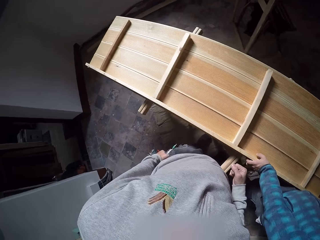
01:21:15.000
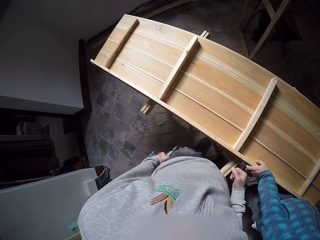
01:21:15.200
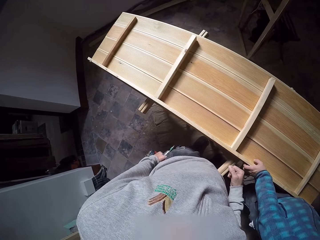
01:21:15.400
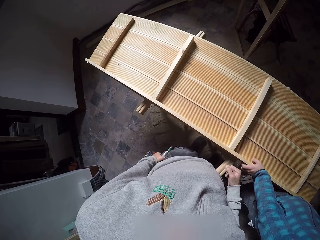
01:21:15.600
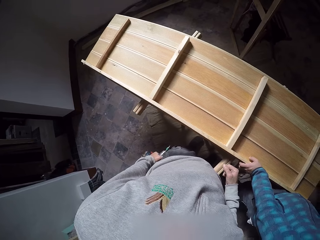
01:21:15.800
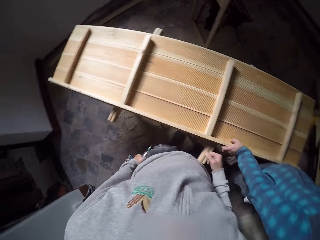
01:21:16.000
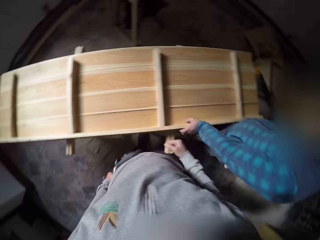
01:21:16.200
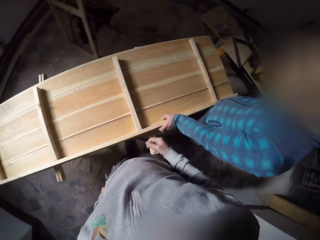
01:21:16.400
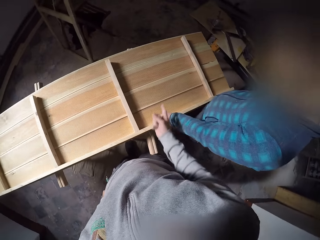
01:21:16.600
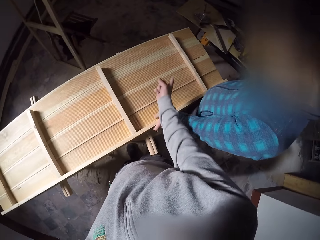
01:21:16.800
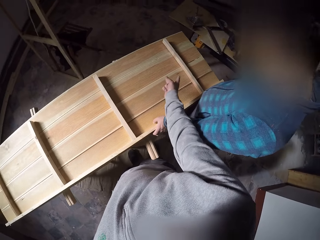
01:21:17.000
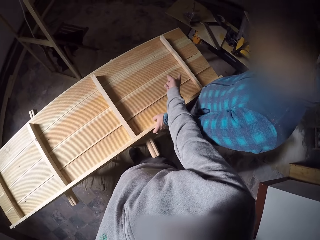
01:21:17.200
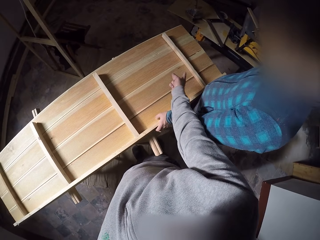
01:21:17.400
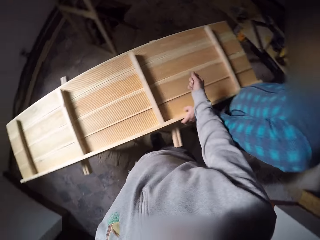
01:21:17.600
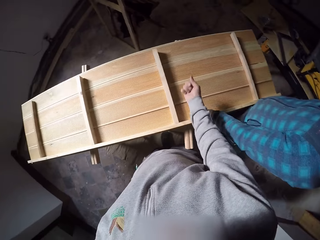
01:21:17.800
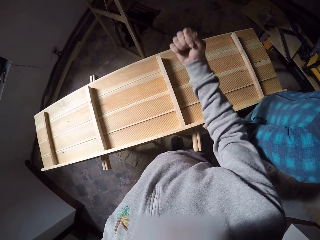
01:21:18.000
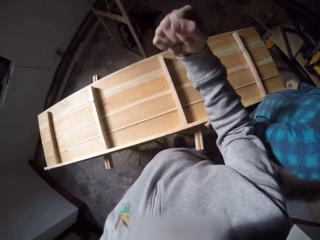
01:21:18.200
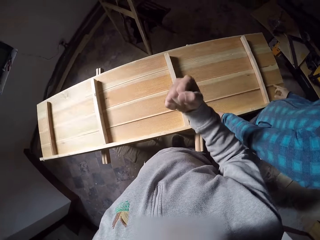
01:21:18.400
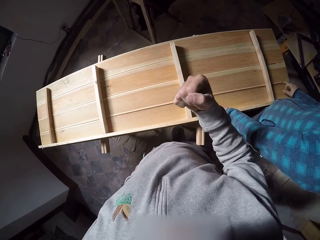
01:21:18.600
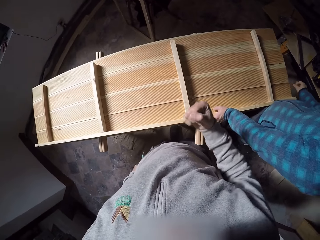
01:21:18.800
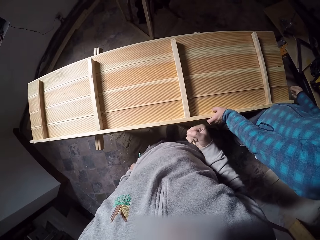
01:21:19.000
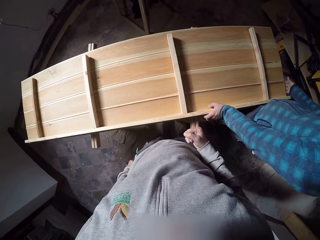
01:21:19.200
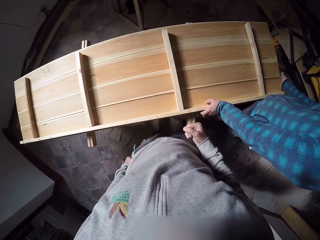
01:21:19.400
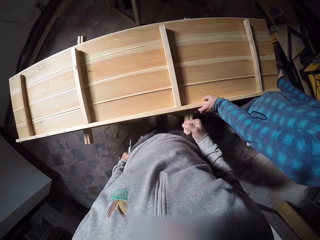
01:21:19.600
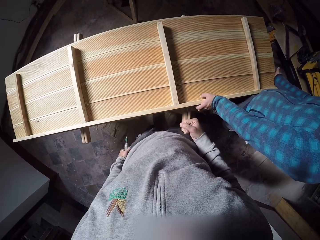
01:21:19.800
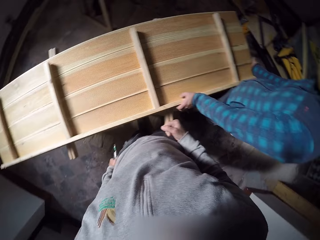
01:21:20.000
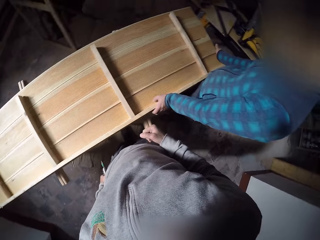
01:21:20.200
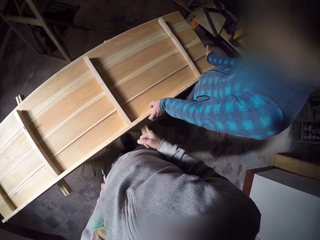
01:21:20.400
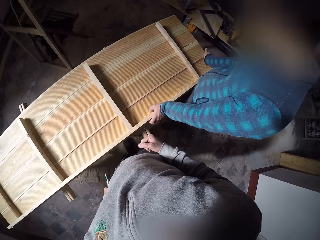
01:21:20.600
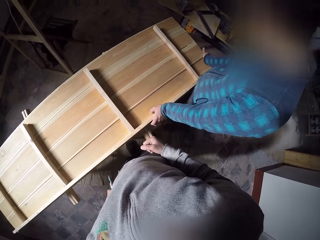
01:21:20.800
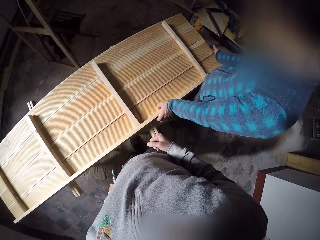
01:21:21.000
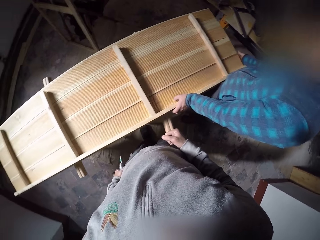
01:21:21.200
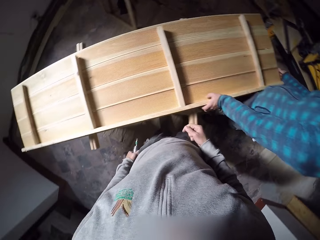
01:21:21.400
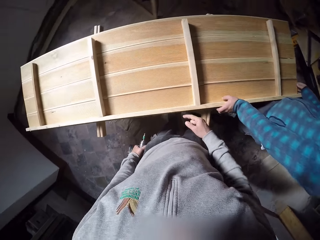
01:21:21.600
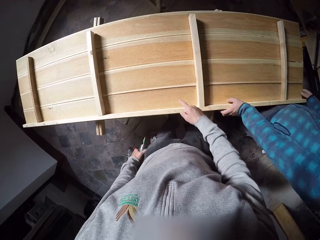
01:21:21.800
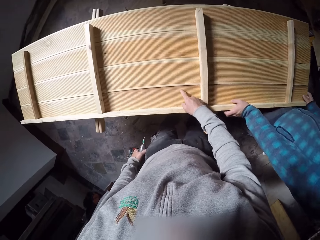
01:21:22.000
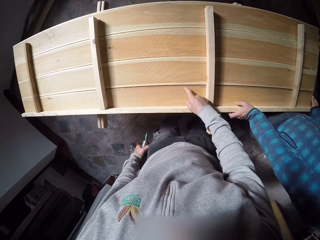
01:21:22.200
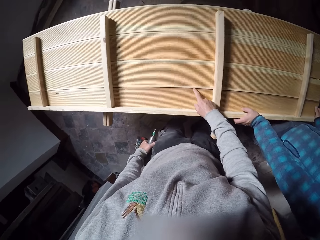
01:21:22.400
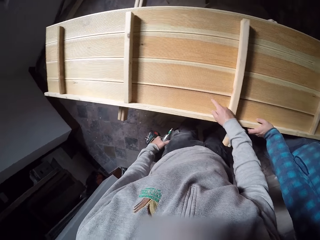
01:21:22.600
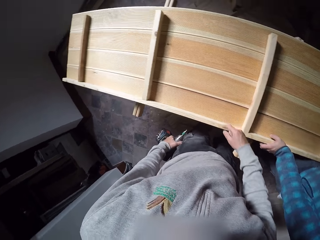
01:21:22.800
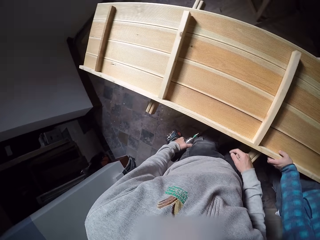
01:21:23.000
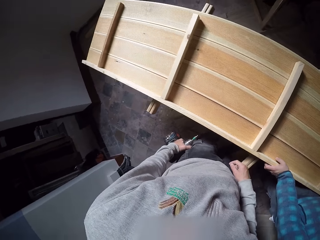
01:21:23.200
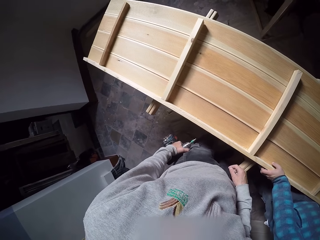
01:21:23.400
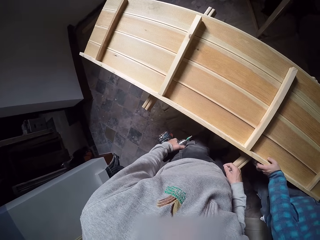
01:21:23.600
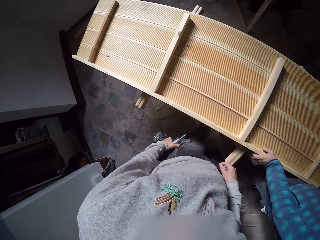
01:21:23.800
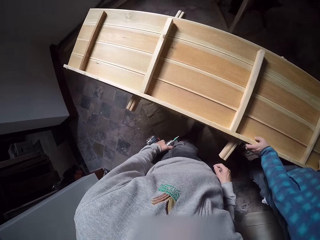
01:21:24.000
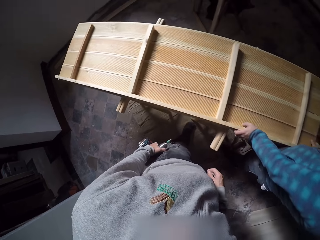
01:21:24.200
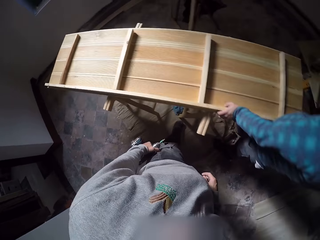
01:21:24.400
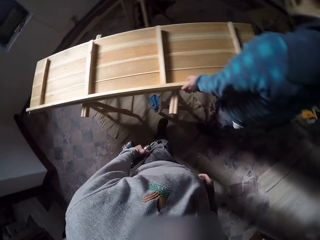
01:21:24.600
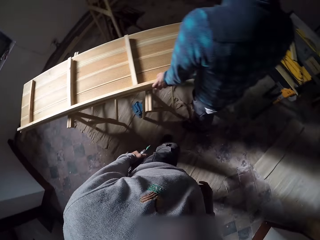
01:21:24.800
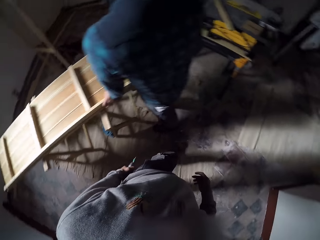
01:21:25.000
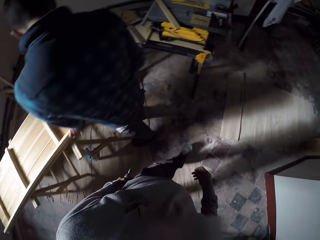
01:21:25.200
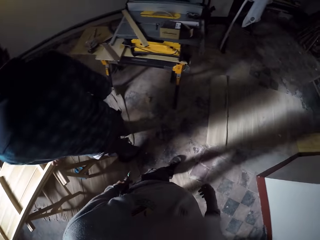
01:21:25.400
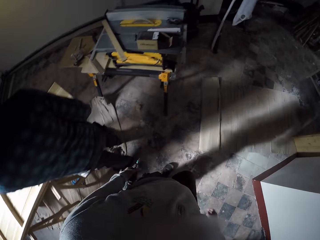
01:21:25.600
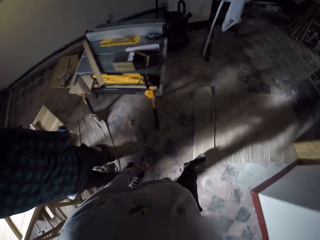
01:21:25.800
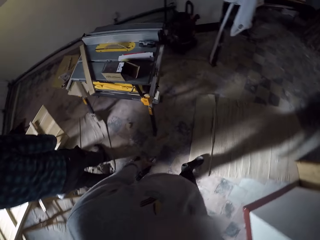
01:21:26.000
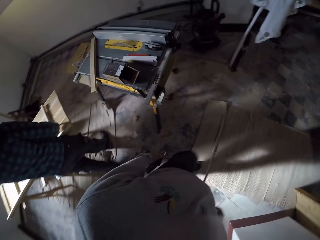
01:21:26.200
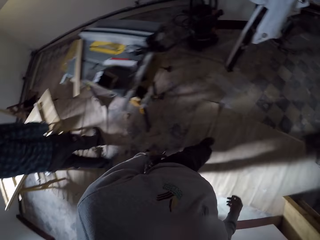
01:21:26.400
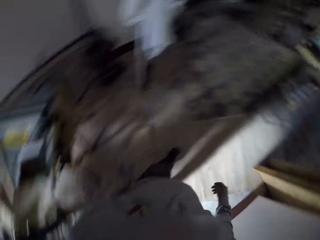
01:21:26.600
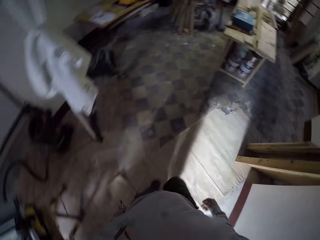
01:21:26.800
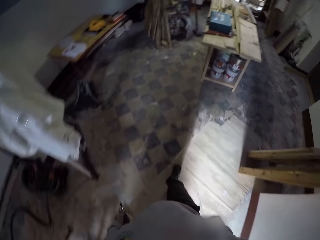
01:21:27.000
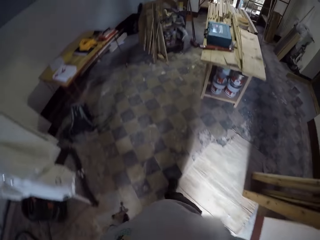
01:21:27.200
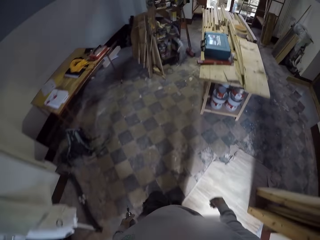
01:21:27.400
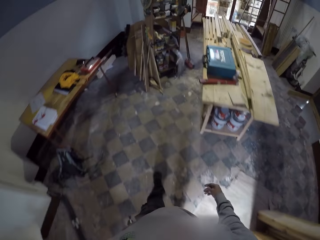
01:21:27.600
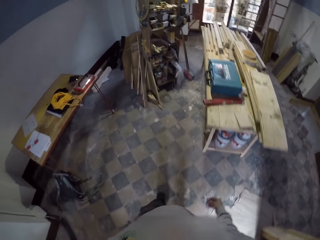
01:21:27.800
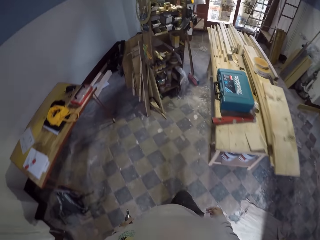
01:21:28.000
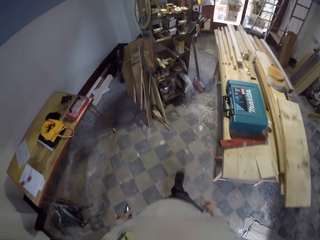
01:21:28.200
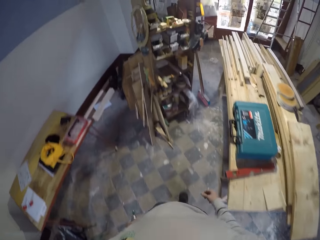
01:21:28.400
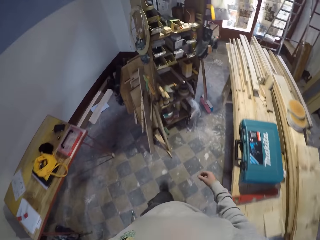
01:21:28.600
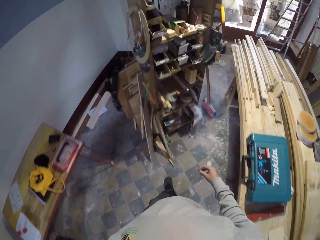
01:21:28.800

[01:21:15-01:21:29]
The camera wearer touches the wood frame with his right hand. He walks around the workshop. He walks toward a shelf.

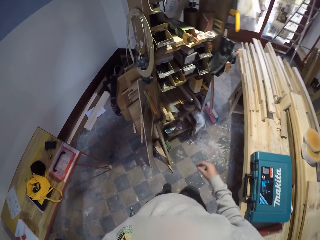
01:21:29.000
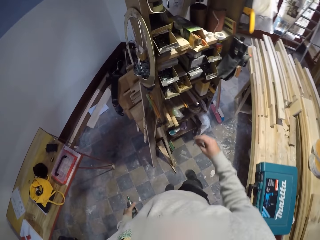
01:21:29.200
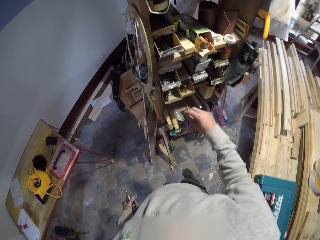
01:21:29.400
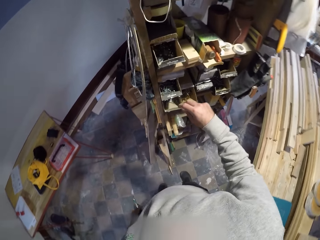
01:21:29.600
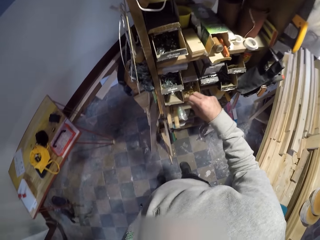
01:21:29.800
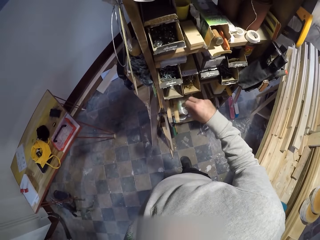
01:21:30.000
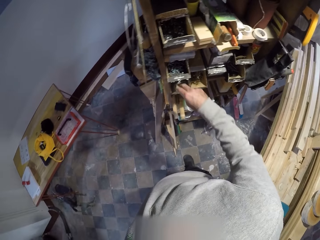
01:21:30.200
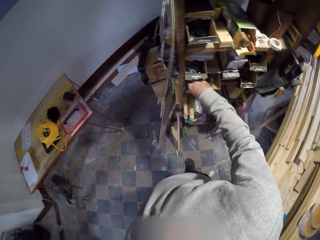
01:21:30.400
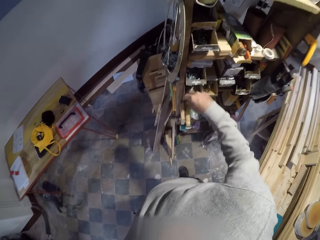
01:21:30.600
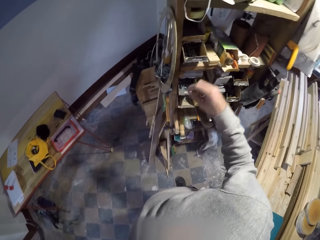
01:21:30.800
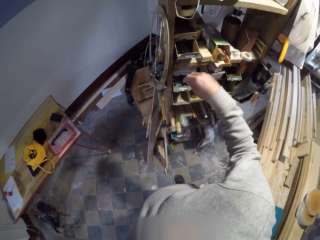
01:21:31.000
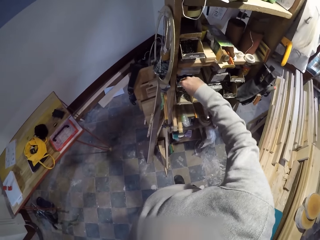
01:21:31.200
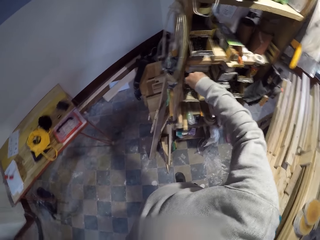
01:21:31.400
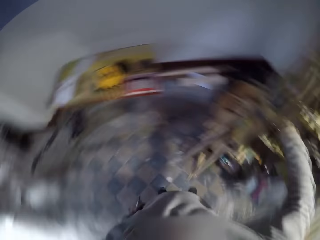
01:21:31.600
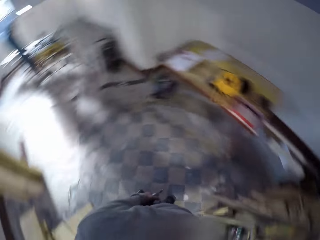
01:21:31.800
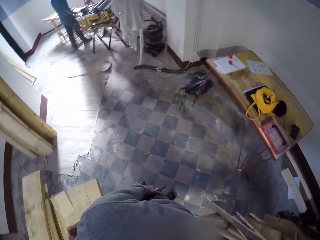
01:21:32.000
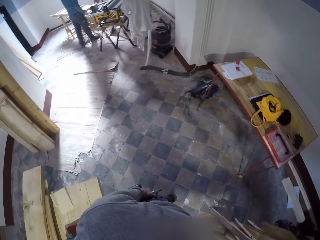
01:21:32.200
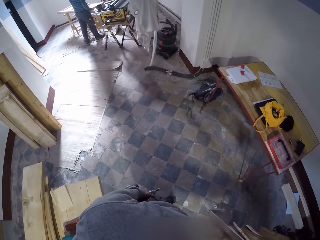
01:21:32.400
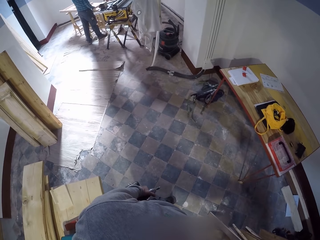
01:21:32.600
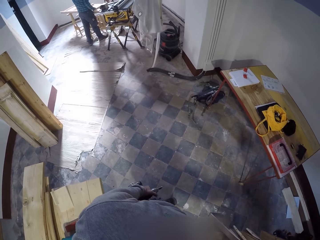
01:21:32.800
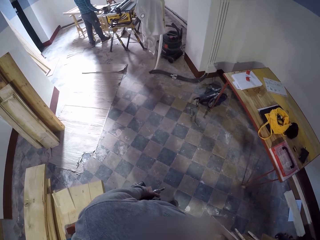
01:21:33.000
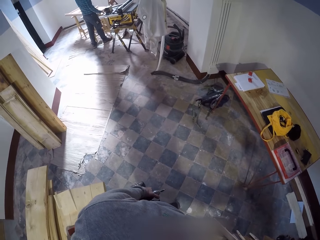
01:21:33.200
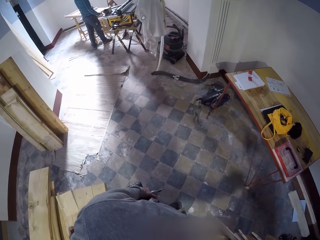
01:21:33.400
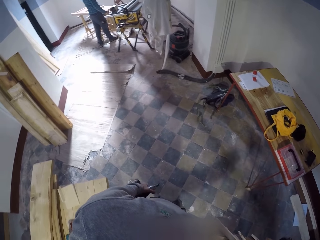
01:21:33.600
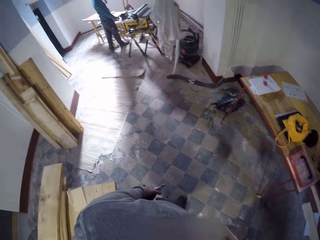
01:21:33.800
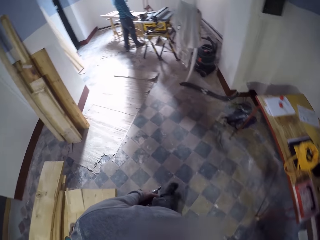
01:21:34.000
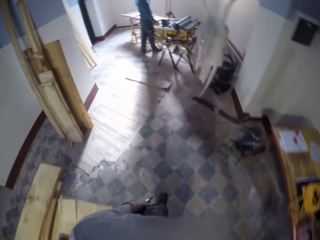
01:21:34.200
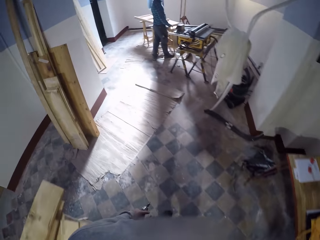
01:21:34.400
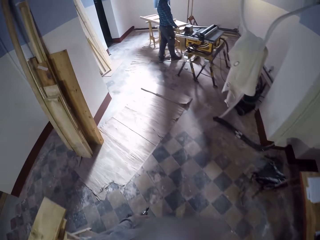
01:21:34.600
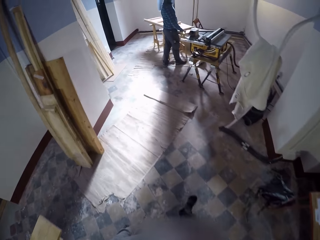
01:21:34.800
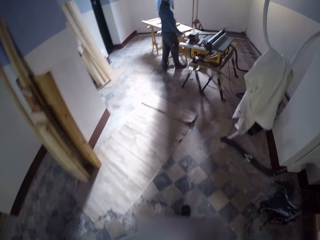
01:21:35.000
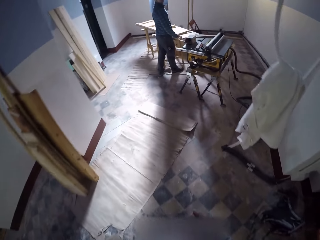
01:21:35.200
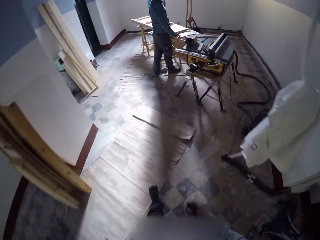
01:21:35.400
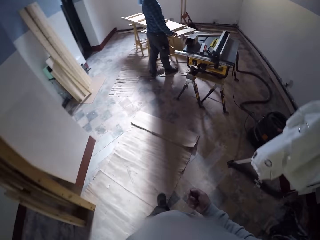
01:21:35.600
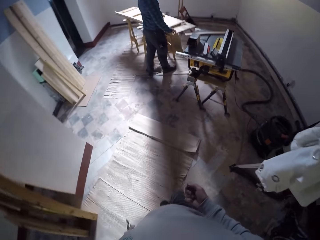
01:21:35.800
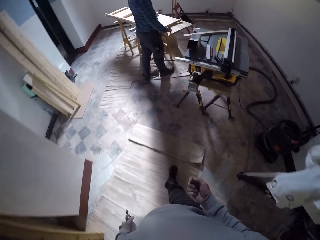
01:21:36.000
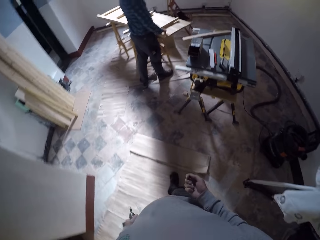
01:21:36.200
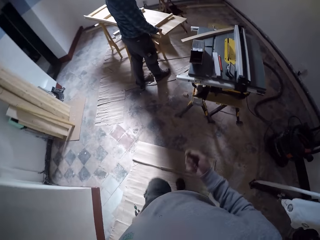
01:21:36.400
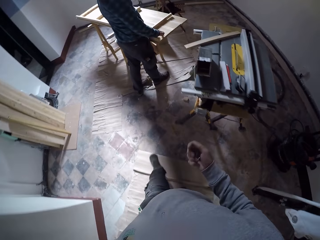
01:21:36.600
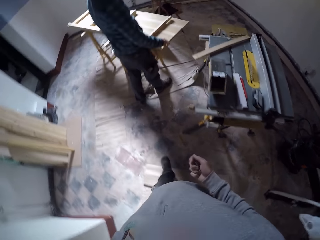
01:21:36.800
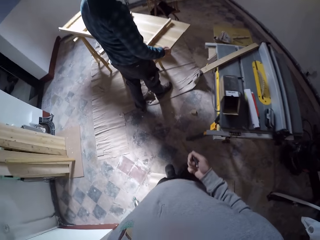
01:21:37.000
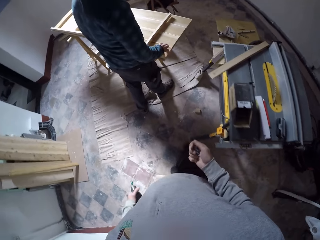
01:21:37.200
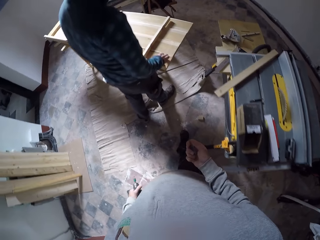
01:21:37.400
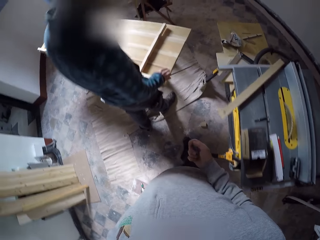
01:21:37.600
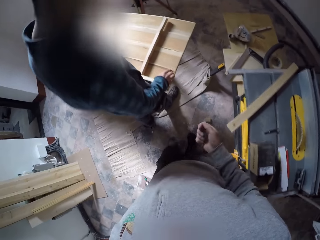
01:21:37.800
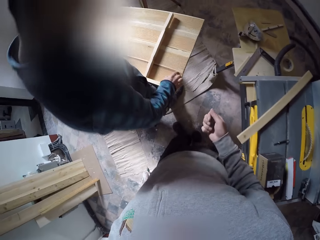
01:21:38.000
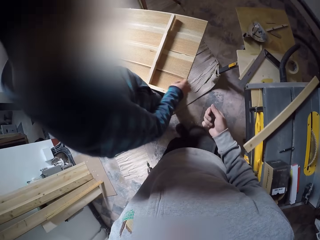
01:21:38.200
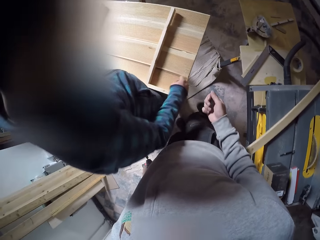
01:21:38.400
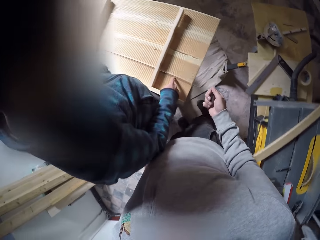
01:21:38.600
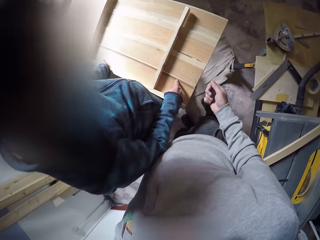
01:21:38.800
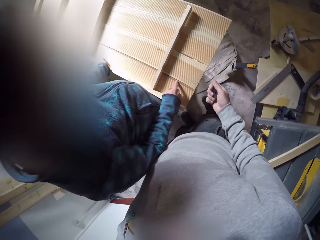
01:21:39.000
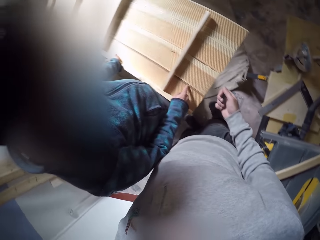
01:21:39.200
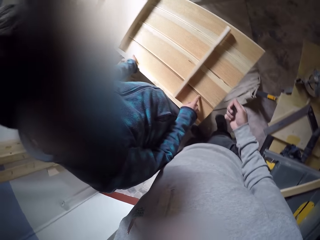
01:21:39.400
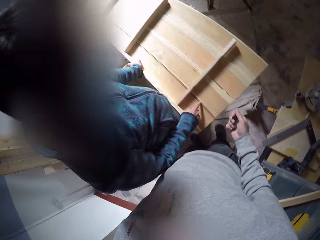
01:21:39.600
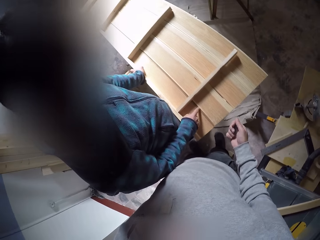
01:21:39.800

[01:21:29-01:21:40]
The camera wearer looks around the shelves. They pick up a nail. They look around the workshop. A man stands in the workshop. The camera wearer looks around the workshop. They walk around the workshop. The man interacts with the camera wearer. The camera wearer converses with the man. The man touches the wood frame with his right hand.
